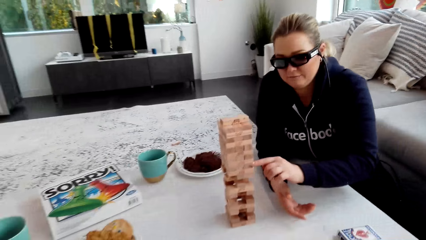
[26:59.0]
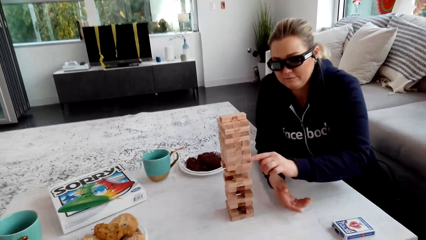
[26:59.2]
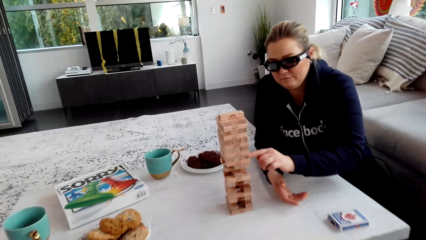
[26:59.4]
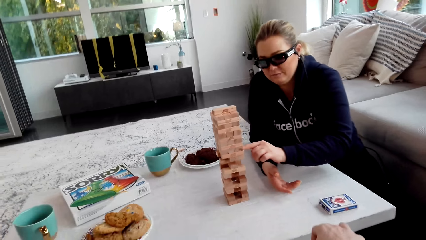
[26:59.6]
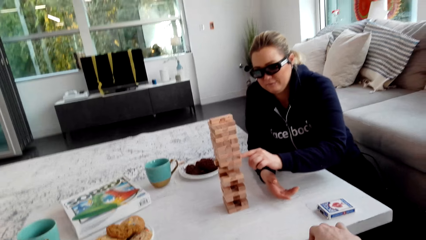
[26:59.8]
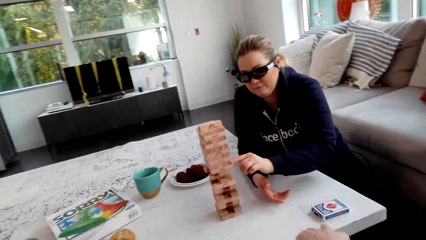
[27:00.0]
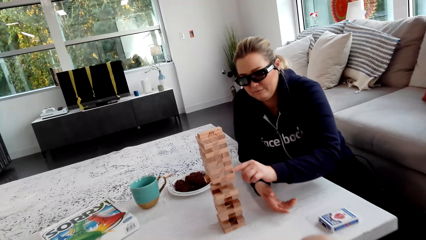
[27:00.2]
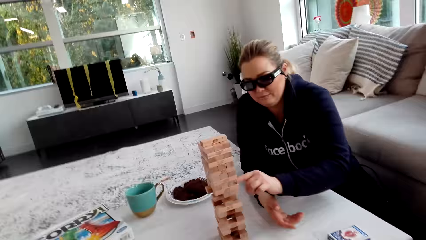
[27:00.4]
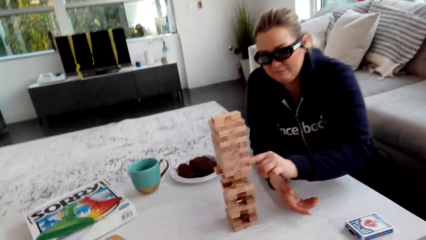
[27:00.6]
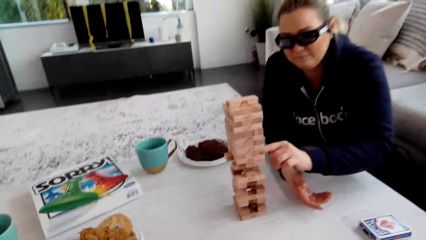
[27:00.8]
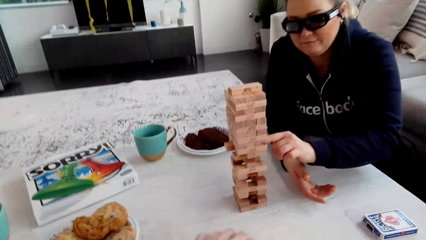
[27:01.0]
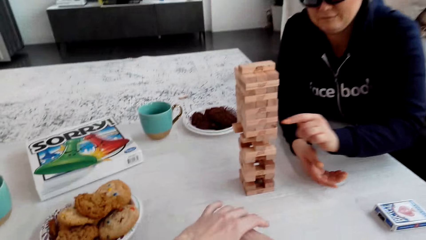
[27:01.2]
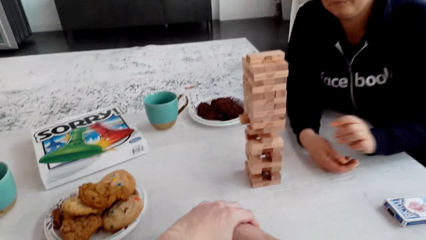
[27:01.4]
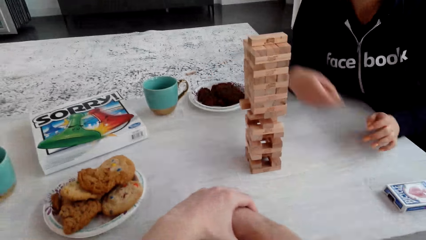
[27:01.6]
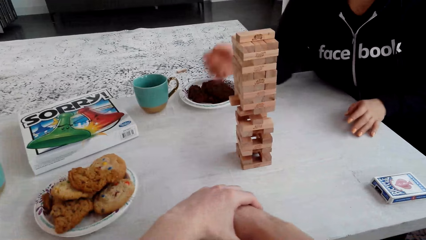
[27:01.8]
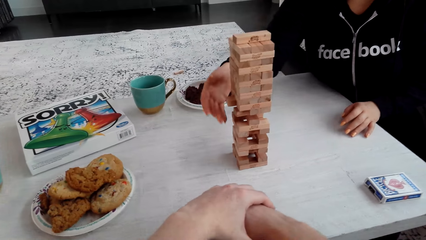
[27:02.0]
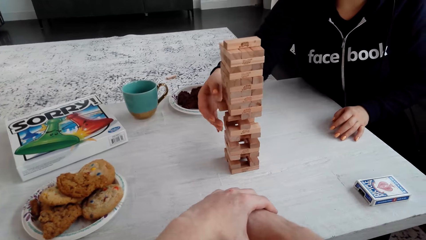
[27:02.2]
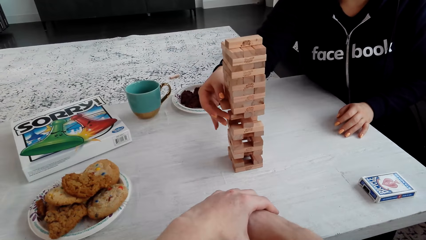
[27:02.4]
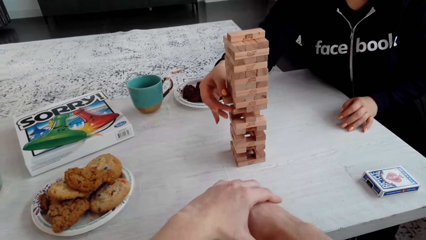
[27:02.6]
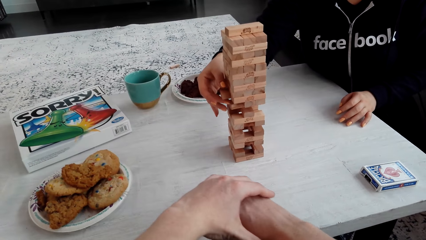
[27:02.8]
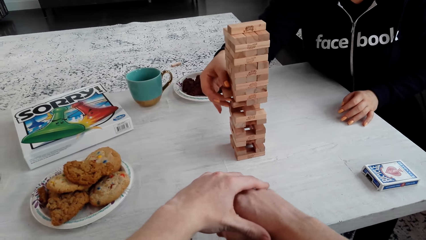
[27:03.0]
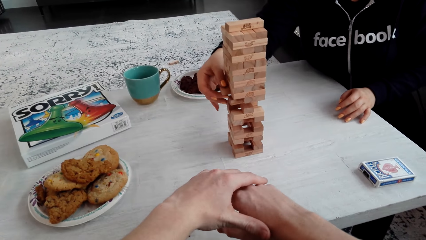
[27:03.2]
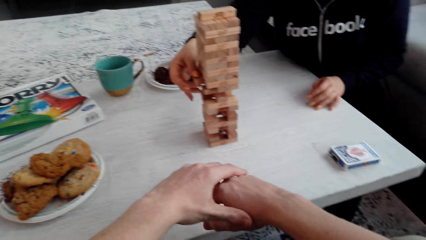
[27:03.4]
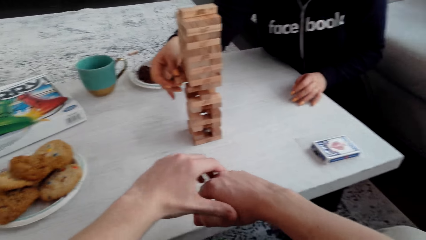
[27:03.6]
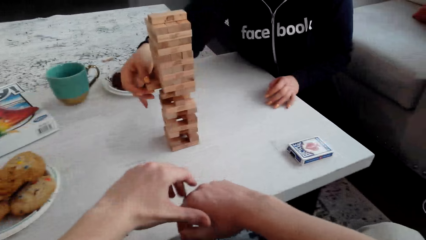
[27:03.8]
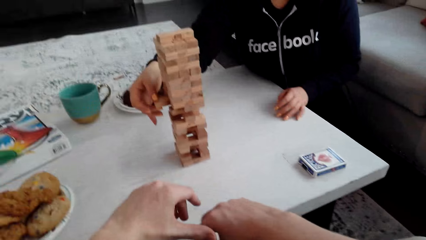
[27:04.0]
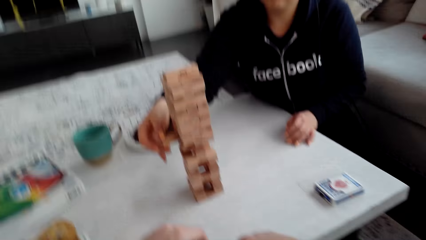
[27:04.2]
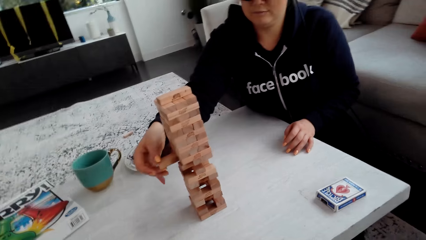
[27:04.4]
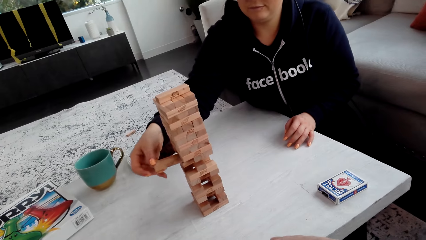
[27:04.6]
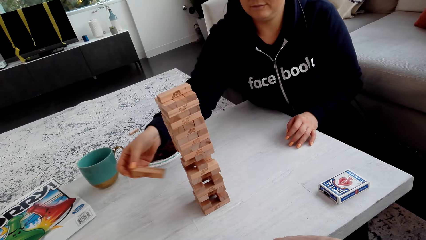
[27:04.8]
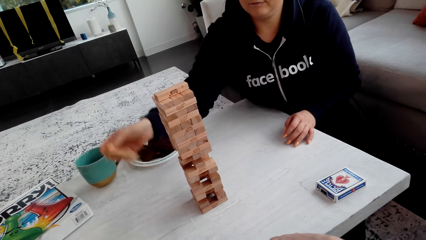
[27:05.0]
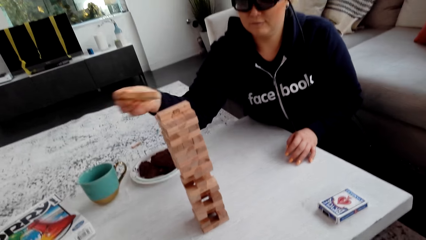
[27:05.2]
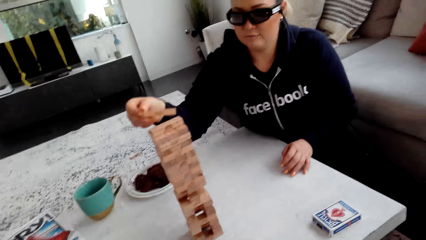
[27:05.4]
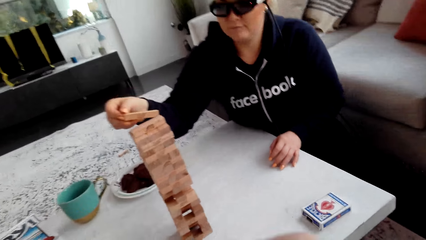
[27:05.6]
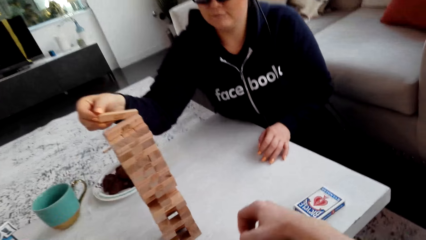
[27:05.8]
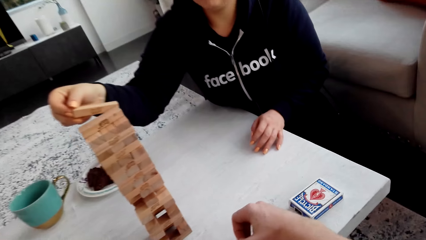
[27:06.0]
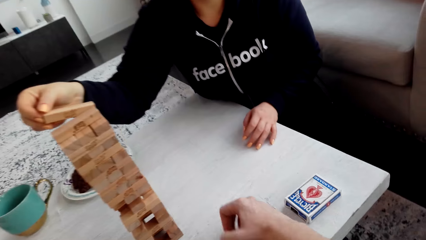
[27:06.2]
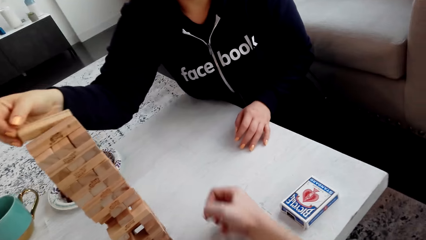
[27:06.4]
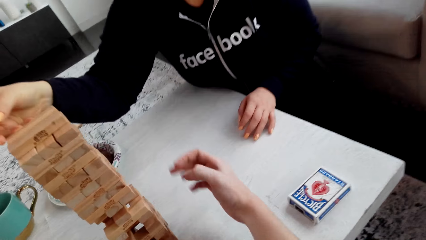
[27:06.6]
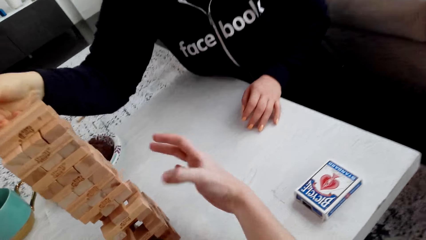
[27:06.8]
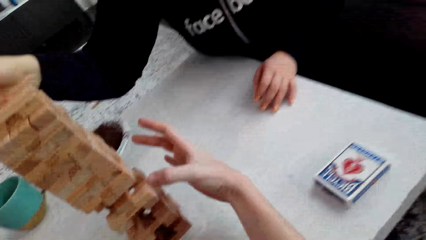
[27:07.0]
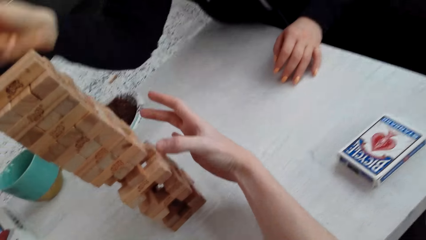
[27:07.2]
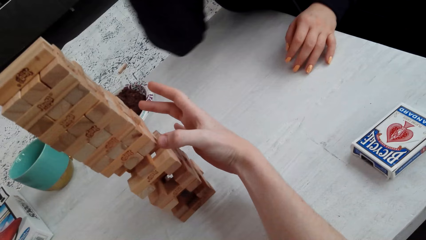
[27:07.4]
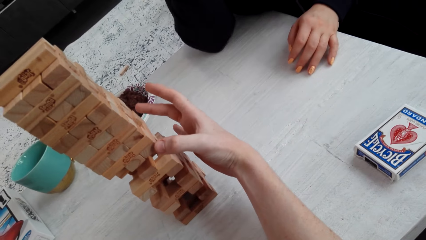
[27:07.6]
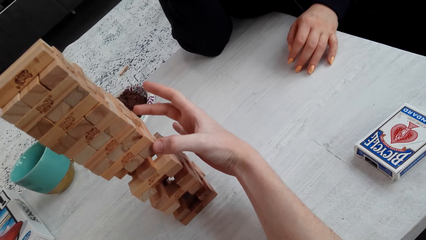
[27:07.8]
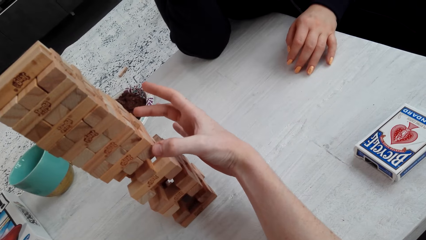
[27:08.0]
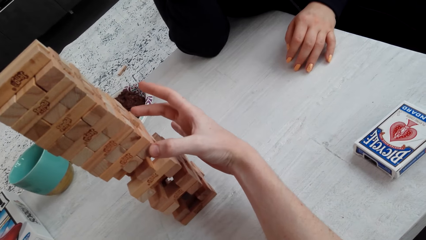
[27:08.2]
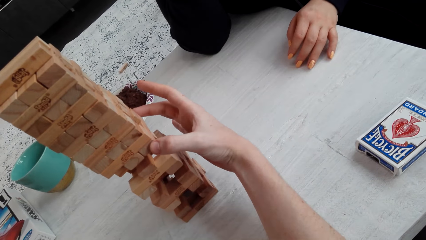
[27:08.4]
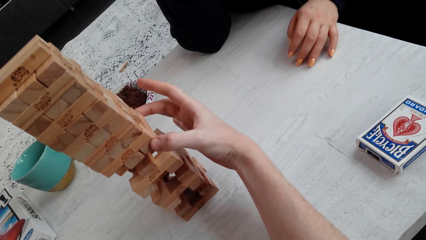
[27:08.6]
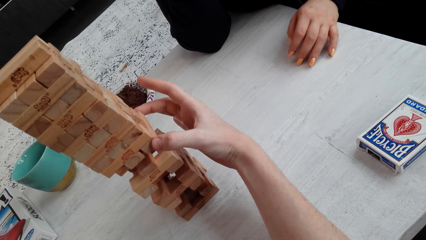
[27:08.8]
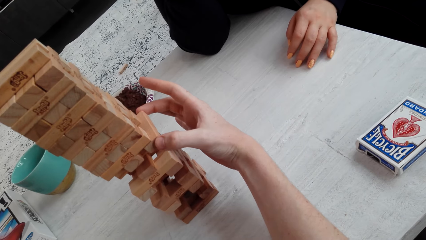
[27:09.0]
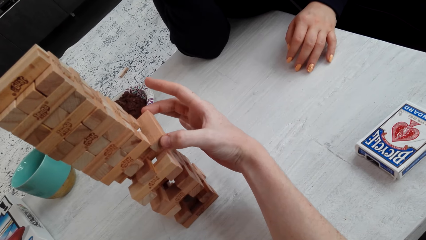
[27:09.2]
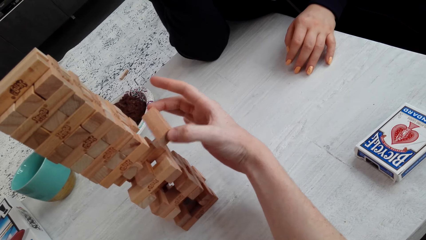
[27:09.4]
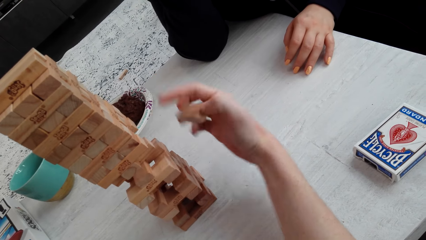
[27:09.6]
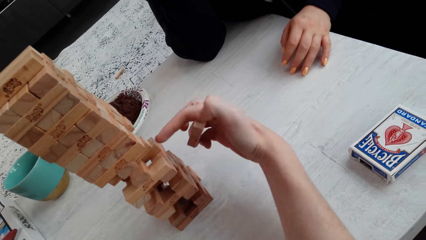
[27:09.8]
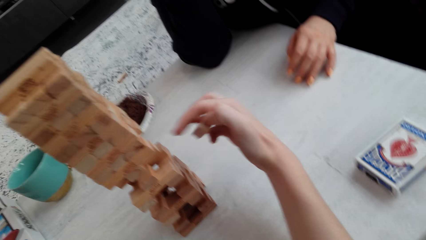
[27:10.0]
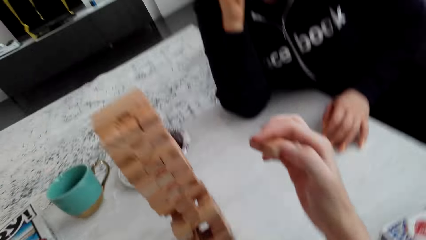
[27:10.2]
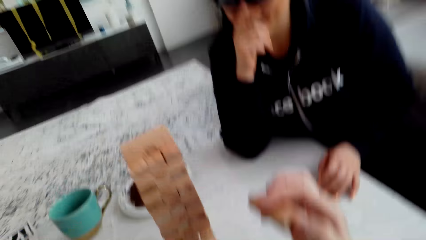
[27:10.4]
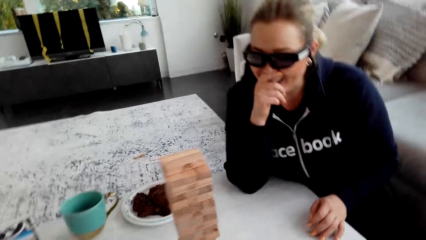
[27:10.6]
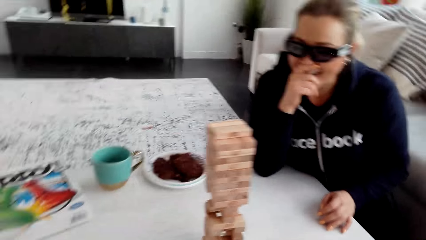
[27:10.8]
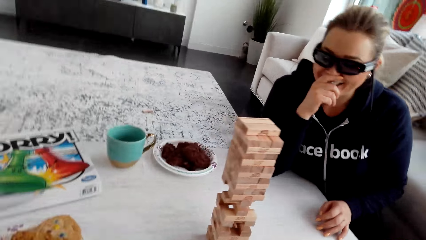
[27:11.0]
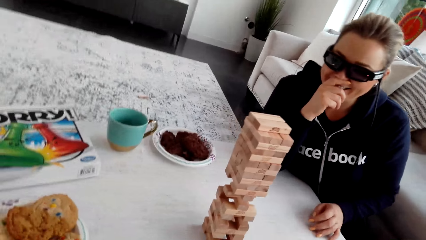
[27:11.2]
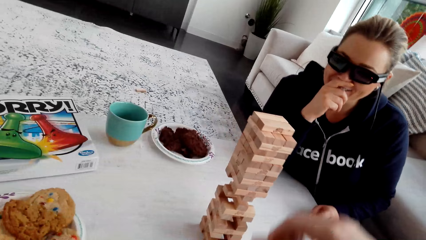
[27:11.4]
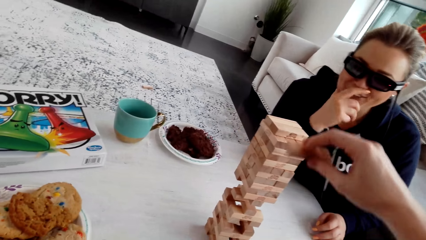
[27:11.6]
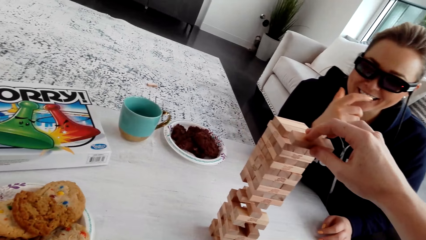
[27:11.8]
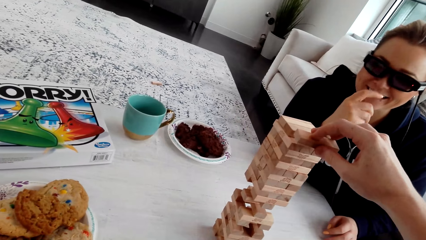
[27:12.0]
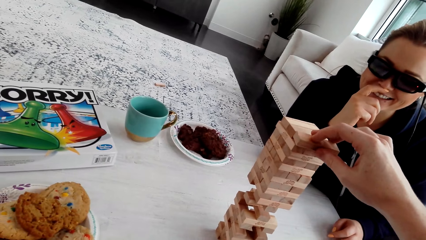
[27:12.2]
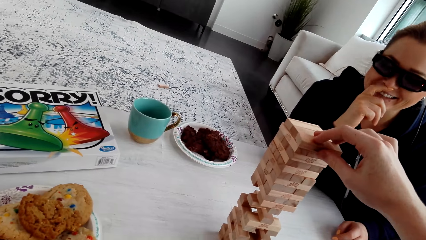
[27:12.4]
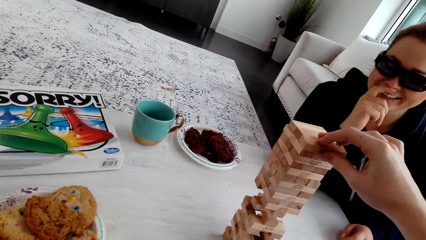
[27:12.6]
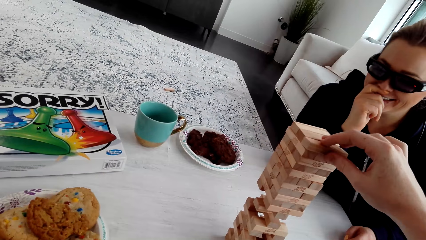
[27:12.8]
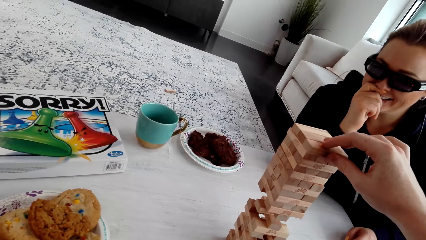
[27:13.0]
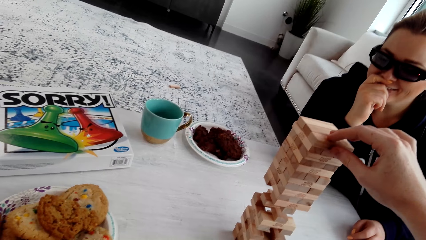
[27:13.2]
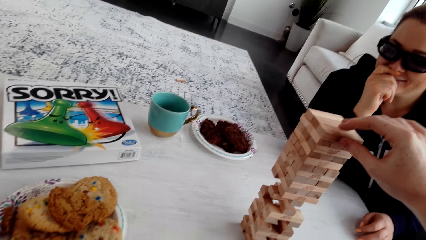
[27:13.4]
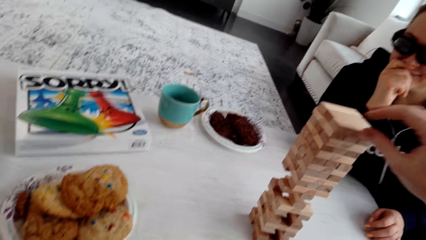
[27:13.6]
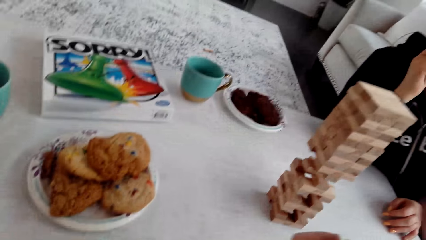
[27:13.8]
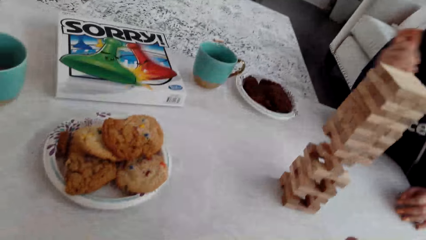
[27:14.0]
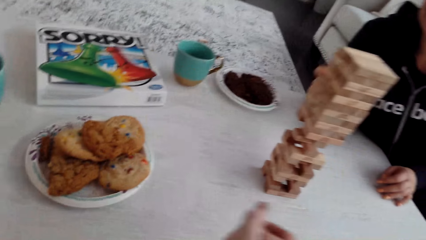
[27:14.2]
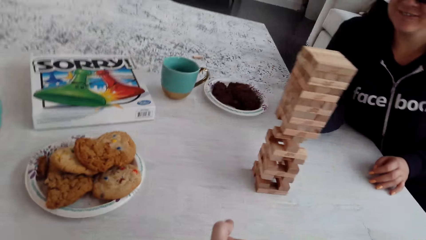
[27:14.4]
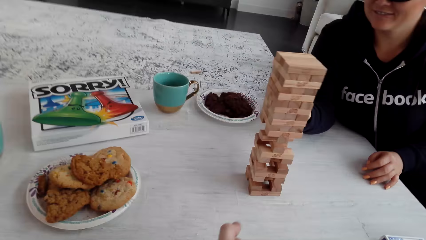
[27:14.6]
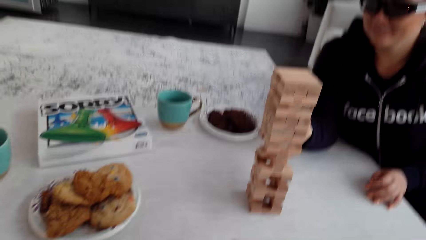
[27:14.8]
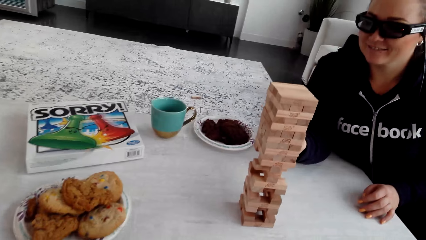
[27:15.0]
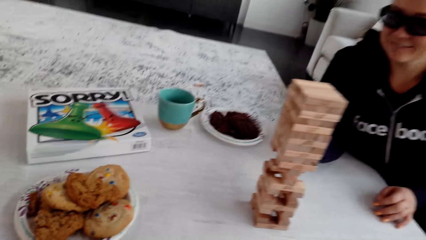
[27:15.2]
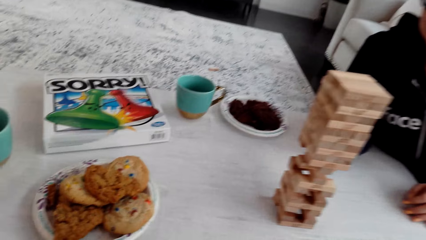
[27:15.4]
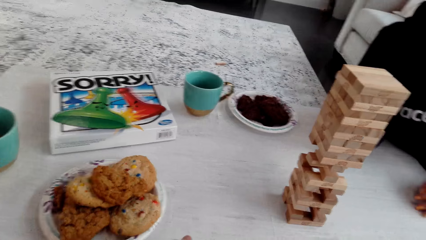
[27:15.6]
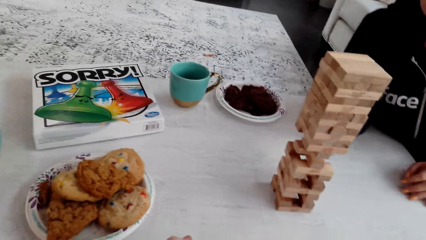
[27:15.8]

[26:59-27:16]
A woman plays the jenga. She removes the wooden jenga piece with her right hand. She puts the wooden jenga piece on top of the jenga with her right hand. The camera wearer plays the jenga. He talks to the woman. He removes the wooden jenga piece with his right hand. The woman talks to the camera wearer. The camera wearer holds the wooden jenga piece with his right hand. He puts the wooden jenga piece on top of the jenga with his right hand. The woman plays the jenga.
